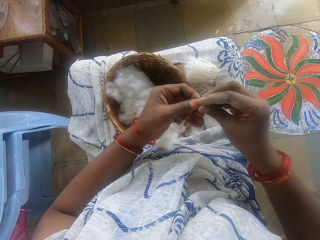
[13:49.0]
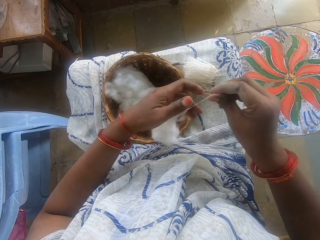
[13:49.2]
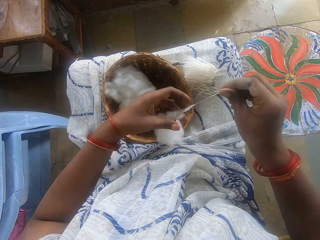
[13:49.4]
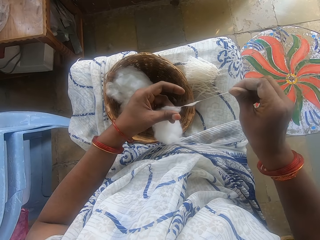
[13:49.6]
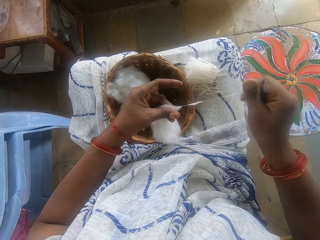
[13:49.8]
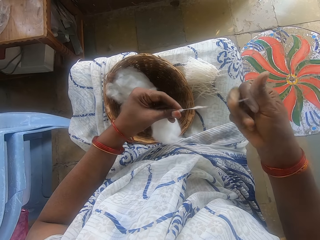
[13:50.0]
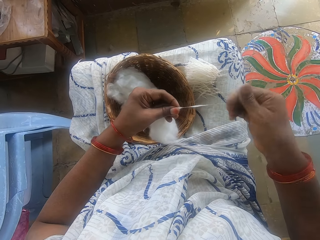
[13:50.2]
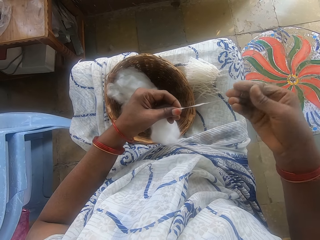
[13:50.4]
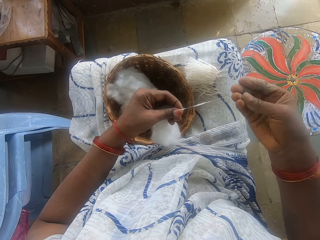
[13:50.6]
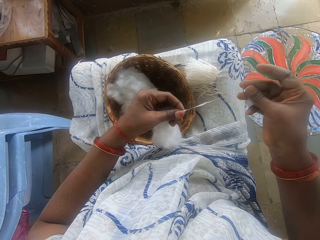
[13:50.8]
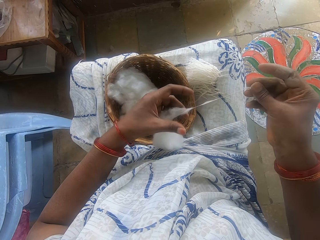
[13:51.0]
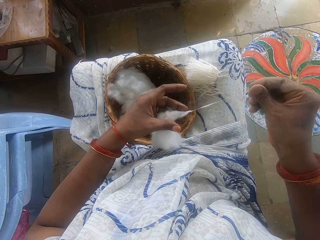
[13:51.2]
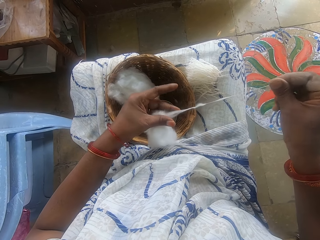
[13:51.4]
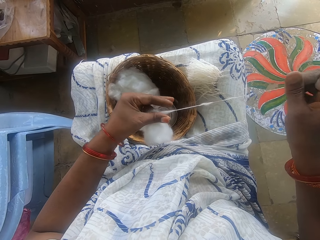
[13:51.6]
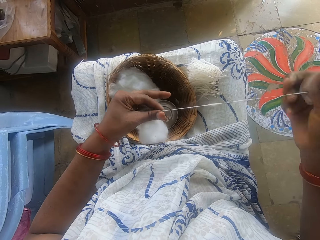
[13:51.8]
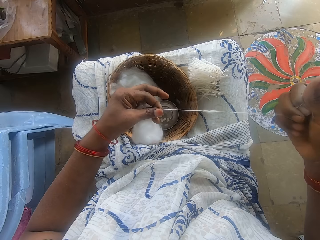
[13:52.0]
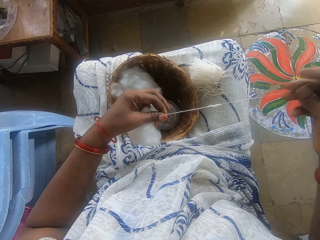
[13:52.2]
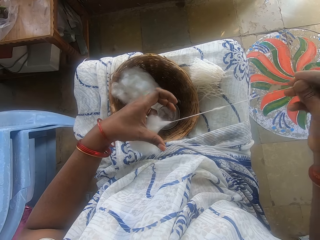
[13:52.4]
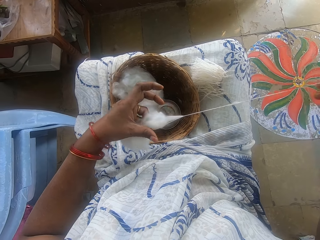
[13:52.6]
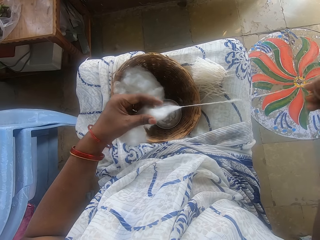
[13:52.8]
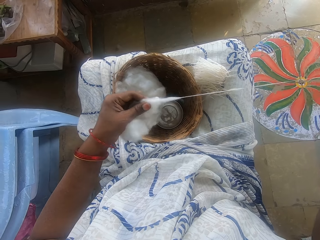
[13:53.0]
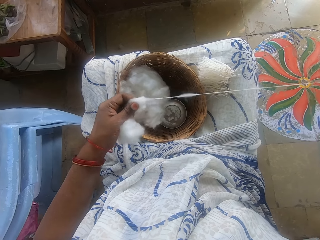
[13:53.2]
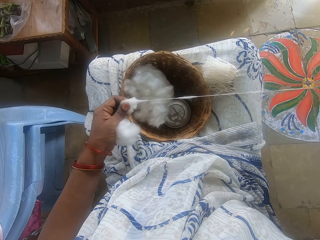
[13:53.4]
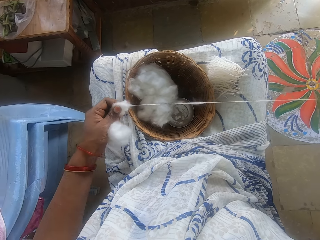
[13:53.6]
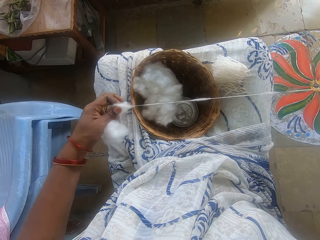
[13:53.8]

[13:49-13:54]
The camera wearer pulls the cotton string. She pulls out the ball of cotton wool with both hands.

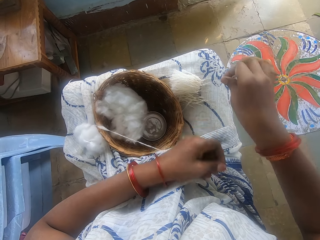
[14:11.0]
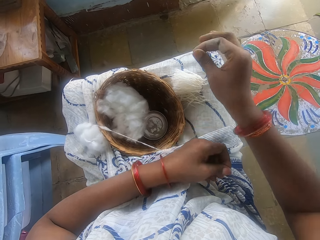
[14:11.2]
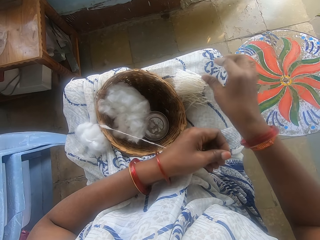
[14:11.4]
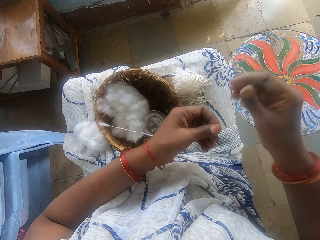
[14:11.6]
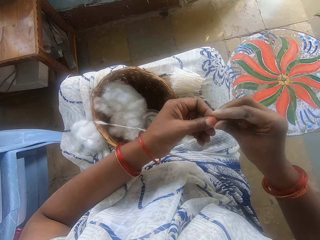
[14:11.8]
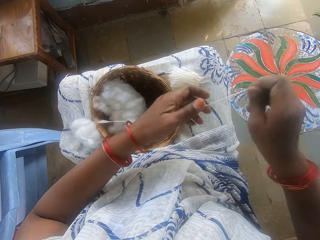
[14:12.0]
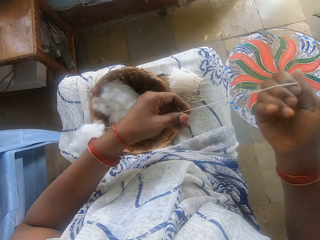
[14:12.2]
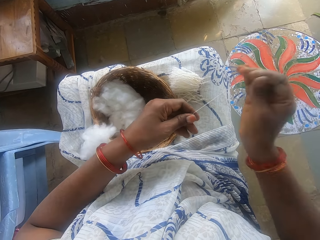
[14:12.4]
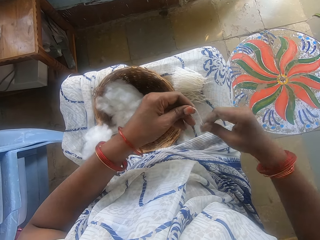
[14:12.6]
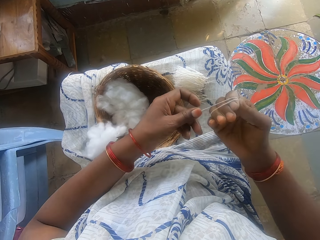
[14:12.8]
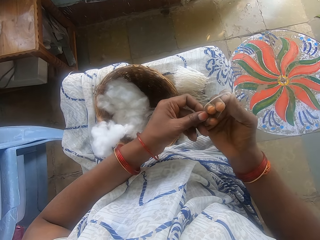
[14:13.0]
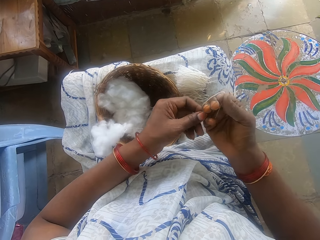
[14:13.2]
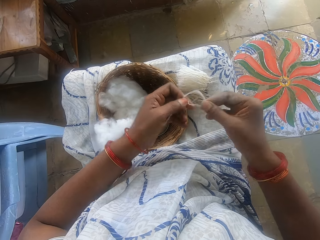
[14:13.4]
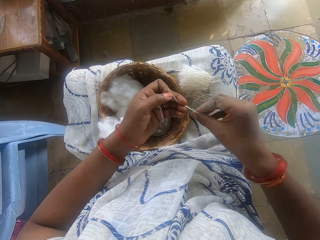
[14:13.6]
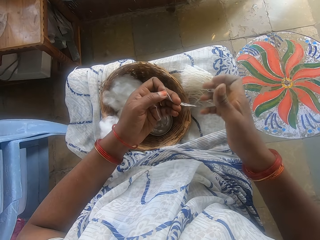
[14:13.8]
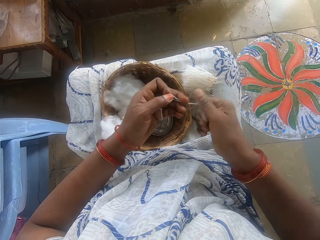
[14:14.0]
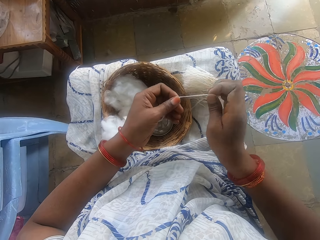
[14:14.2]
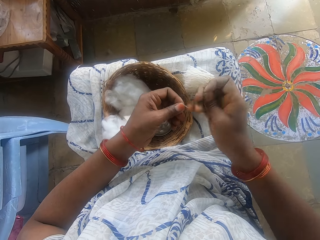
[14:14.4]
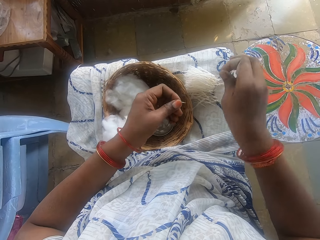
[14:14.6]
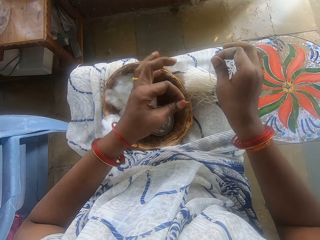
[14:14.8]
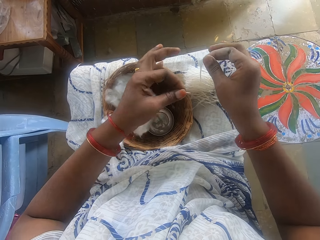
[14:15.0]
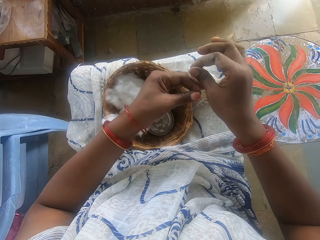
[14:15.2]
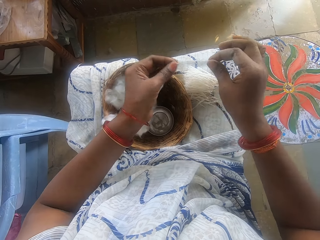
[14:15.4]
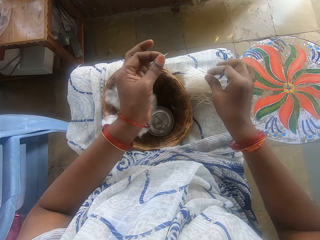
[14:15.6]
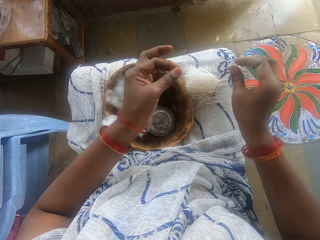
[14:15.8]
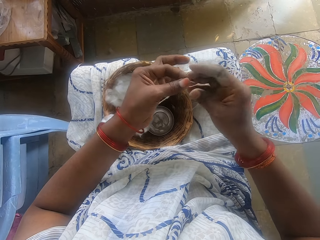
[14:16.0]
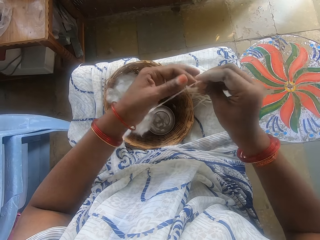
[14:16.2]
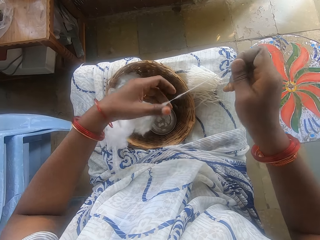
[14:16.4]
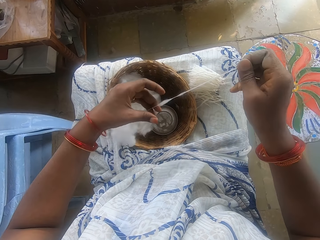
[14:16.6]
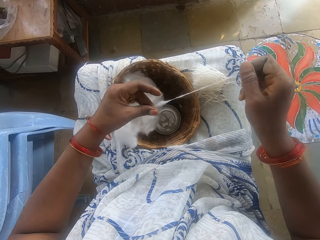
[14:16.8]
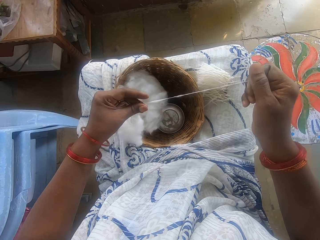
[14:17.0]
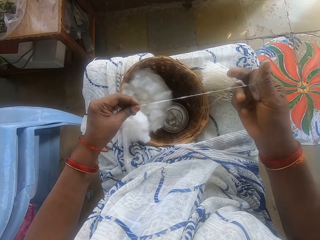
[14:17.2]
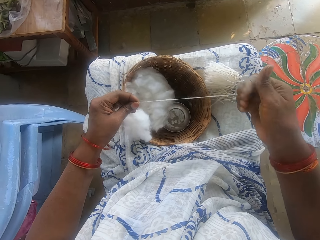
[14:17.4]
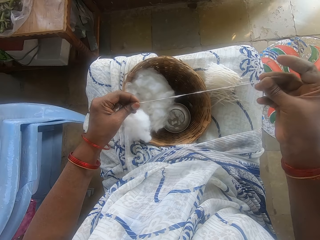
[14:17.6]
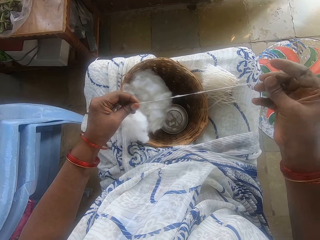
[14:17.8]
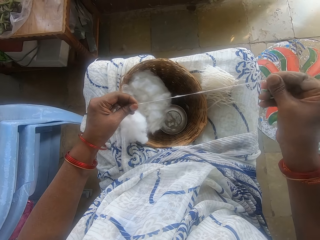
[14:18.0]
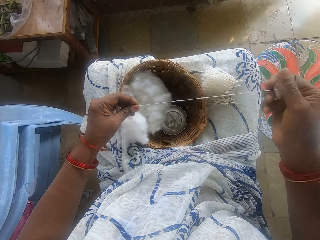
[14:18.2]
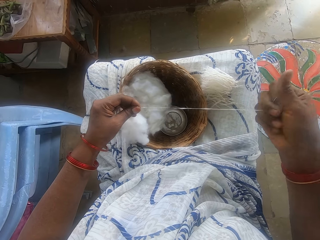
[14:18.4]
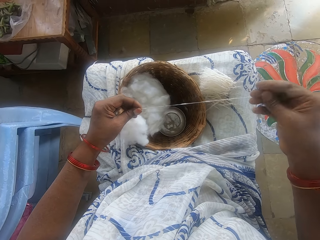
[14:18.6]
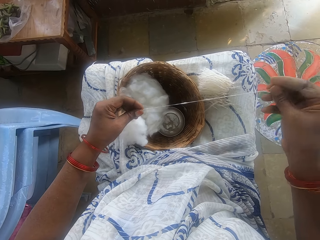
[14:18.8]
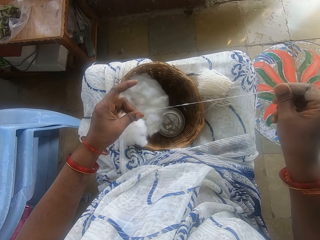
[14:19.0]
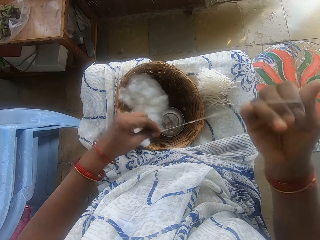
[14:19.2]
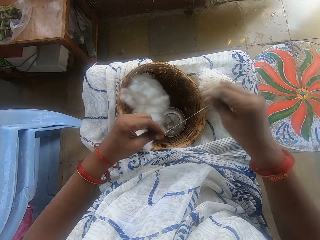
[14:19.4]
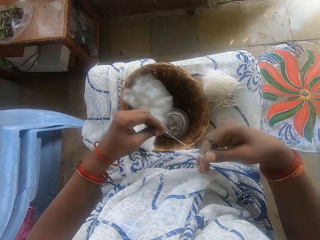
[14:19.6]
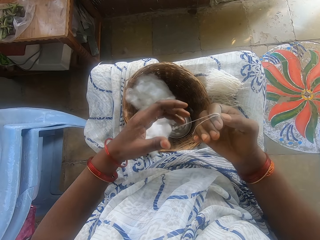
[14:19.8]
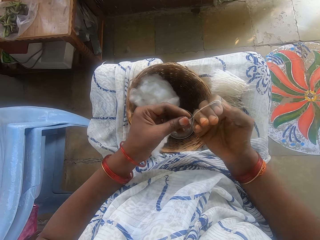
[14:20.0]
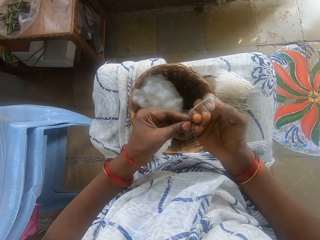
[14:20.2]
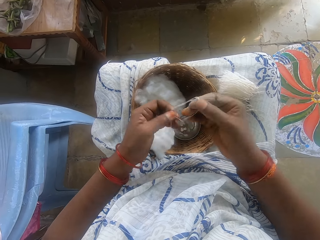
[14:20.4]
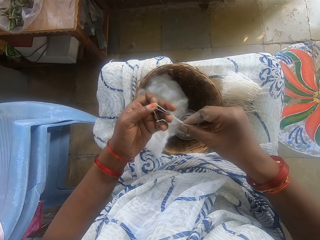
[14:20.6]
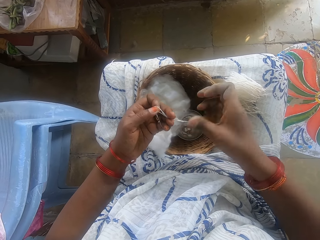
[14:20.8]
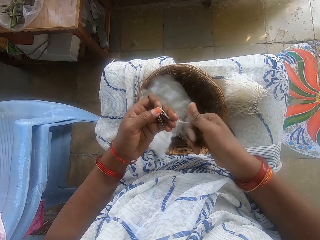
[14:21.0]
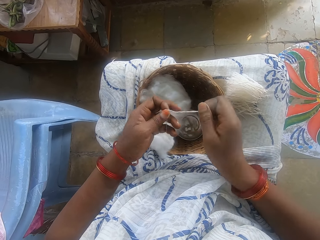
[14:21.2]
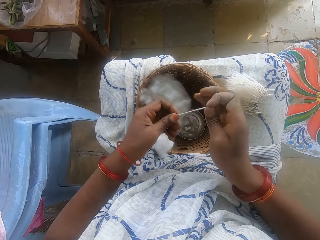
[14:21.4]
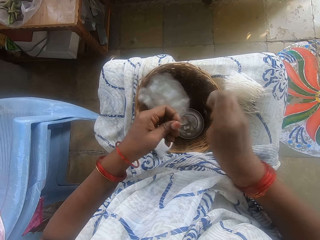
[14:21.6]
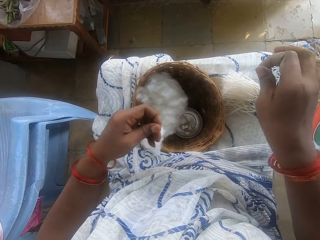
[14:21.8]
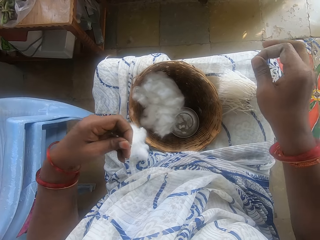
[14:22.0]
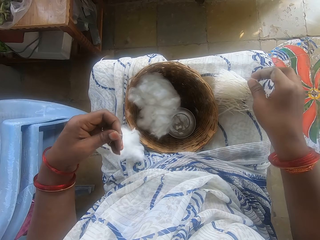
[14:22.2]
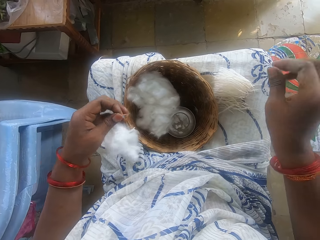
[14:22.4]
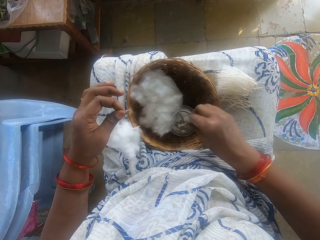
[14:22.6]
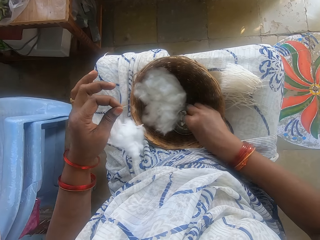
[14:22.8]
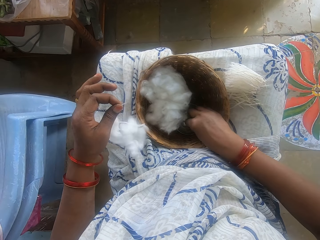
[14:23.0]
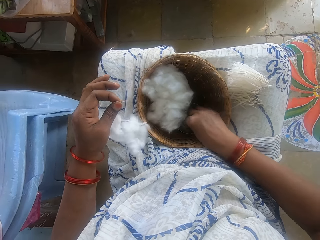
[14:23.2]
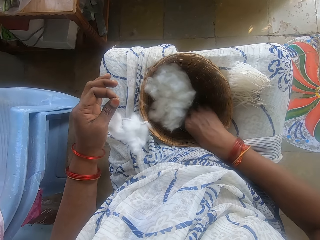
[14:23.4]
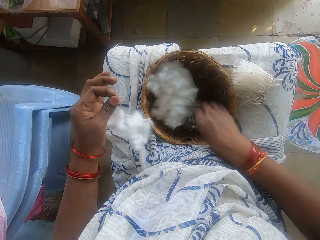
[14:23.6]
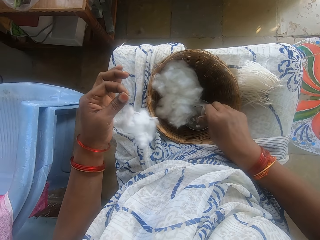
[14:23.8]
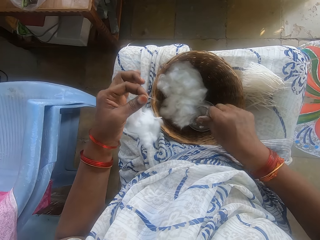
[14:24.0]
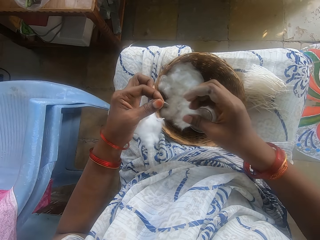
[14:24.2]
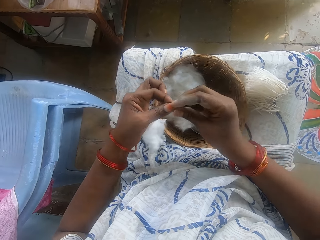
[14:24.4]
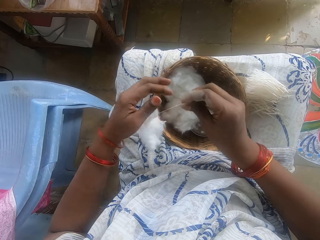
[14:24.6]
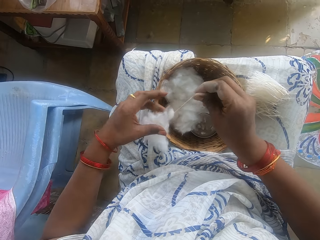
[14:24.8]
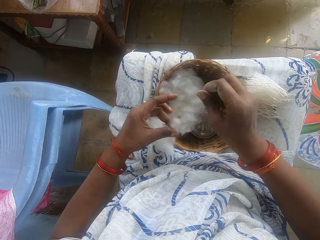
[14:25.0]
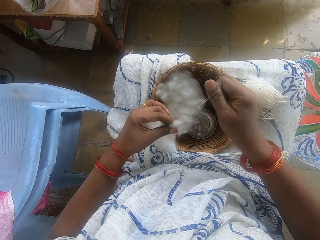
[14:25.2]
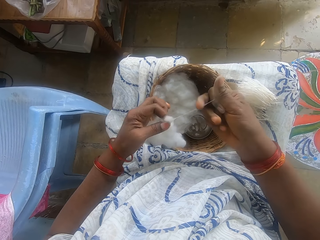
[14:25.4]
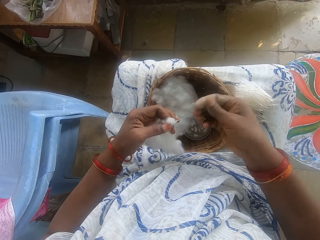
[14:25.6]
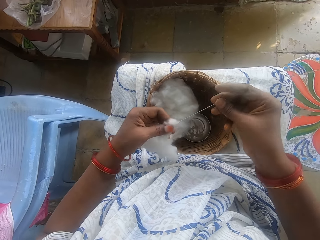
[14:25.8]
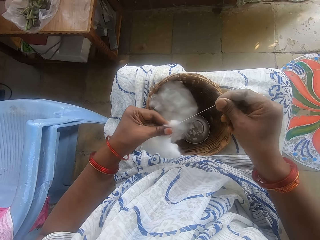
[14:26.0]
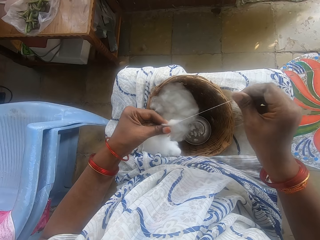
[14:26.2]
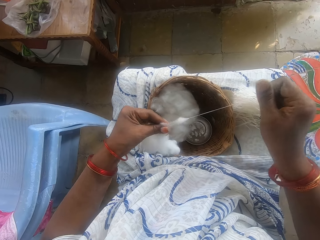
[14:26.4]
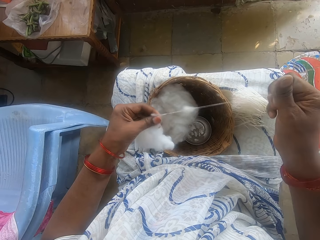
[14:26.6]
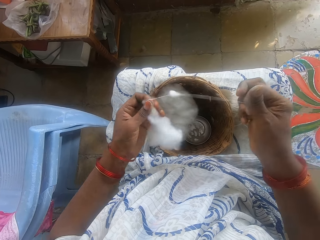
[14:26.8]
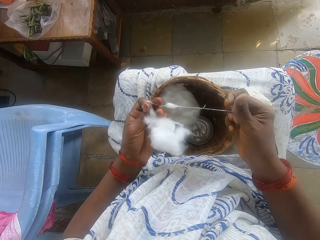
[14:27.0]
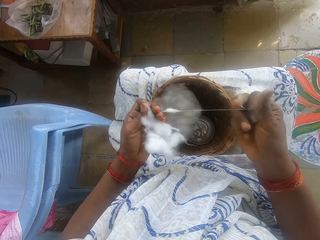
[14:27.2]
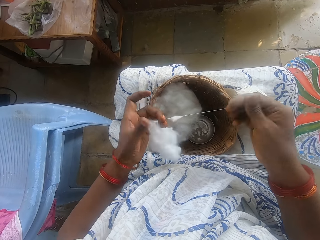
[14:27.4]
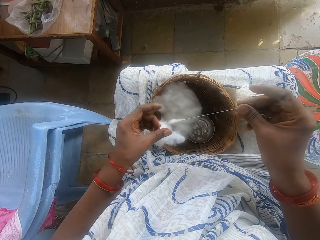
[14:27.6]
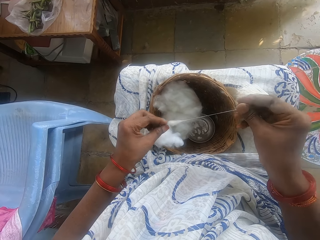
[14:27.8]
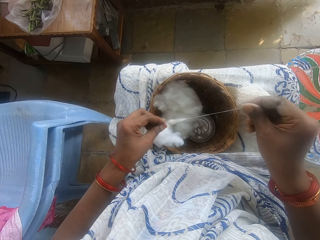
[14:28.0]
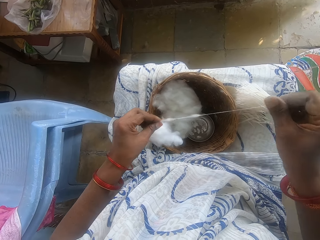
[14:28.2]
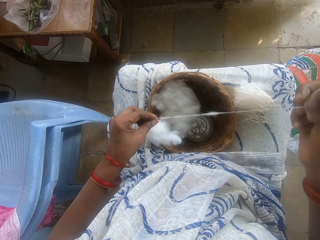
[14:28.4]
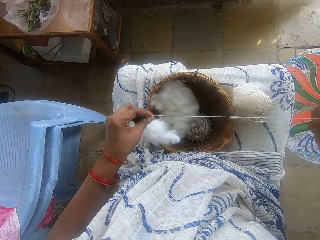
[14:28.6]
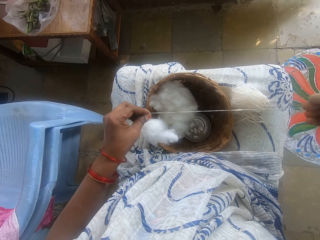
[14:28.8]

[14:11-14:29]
The camera wearer cuts the cotton strip with her right hand. She places the cut strip on her leg. She pulls the cotton string. She rolls the cotton strip round her right hand with her left hand. She pulls the cotton string off her hand. She rolls the cotton string. She cuts the cotton strip with her right hand. She holds the cotton string. She straightens the cotton string. She places the cut strip on her leg. She pulls the cotton string. She rolls the cotton strip round her right hand with her left hand. She pulls the cotton string off her hand. She holds the cotton string with both hands. She pulls her hand off the cotton string. She rolls the cotton string. She cuts the cotton strip with her right hand. She places the cut strip on her leg. She picks powder from the container. She touches some powder in the container in a basket on her leg with her right hand. She rubs her fingers. She switches the cotton thread to the other hand. She pulls out the ball of cotton wool with both hands. She holds the cotton.
